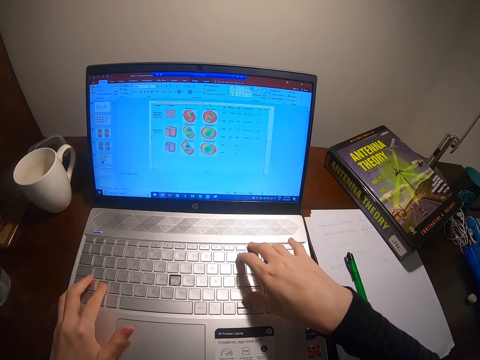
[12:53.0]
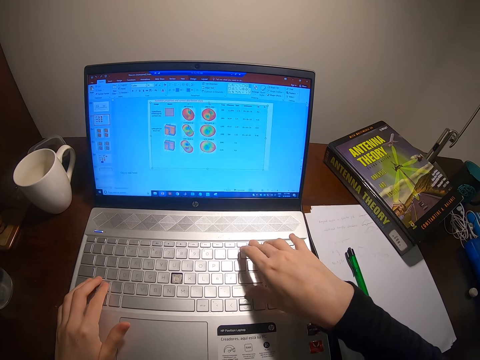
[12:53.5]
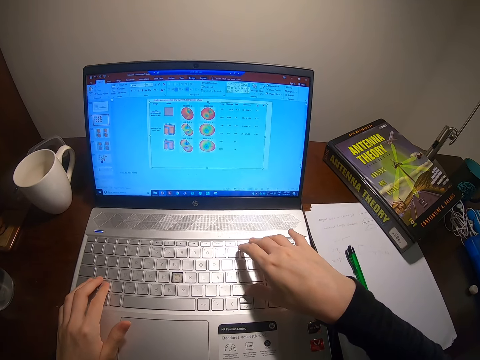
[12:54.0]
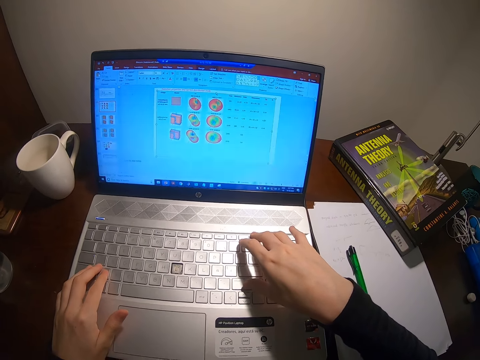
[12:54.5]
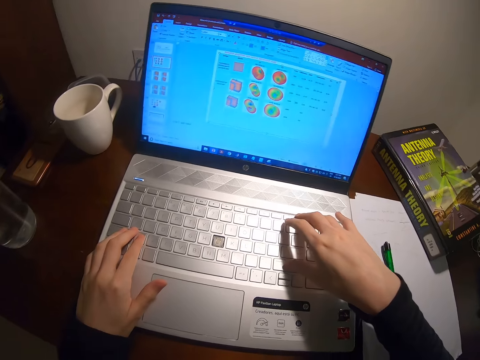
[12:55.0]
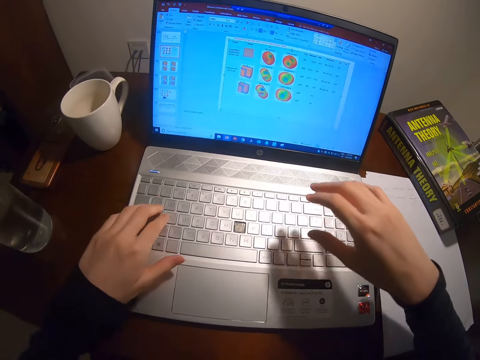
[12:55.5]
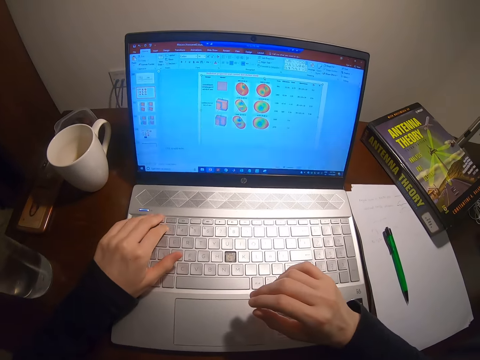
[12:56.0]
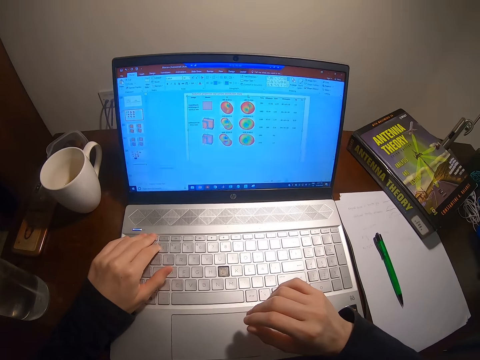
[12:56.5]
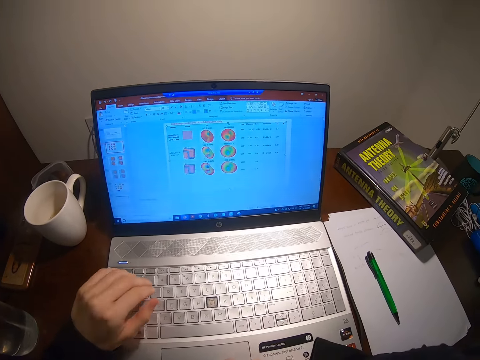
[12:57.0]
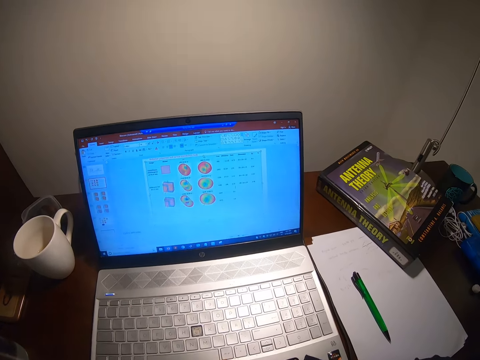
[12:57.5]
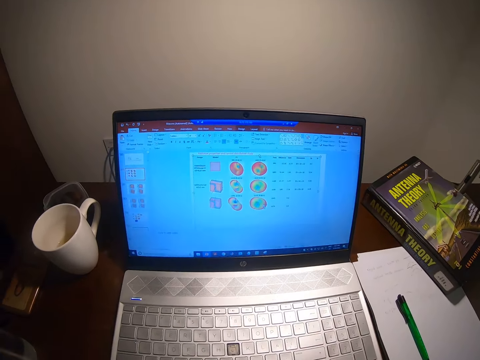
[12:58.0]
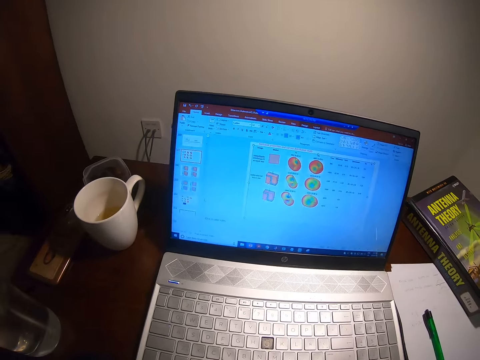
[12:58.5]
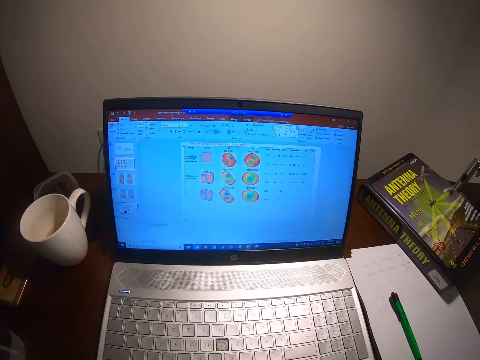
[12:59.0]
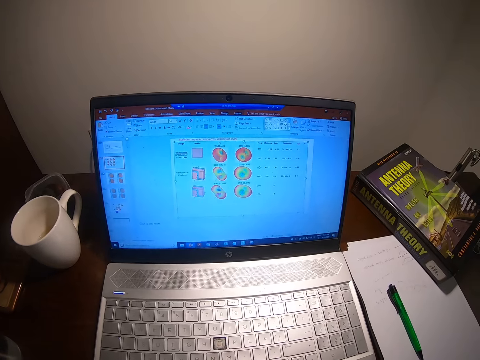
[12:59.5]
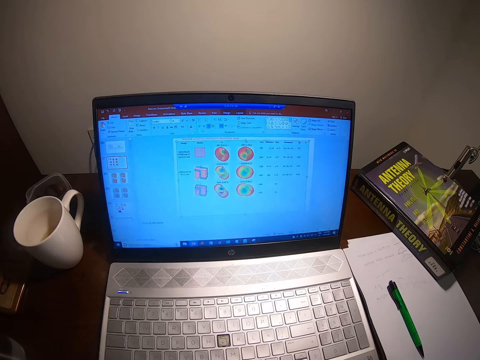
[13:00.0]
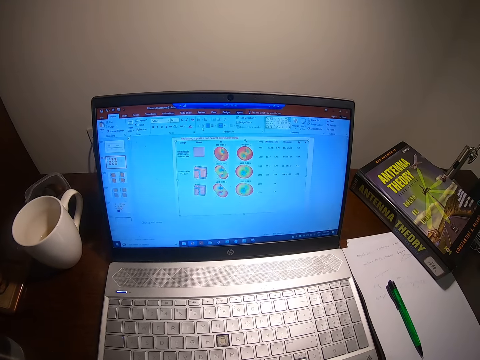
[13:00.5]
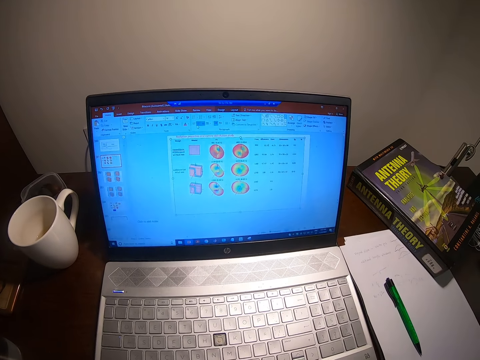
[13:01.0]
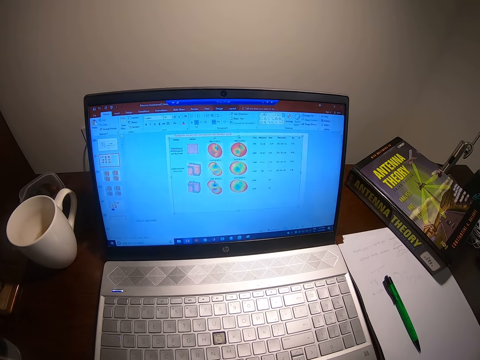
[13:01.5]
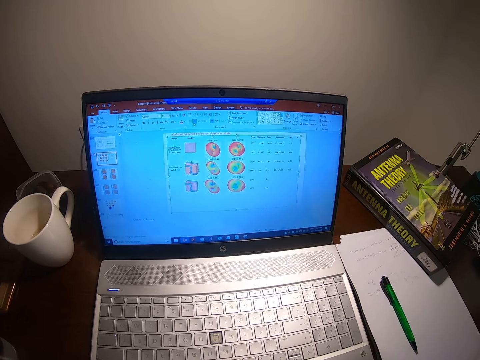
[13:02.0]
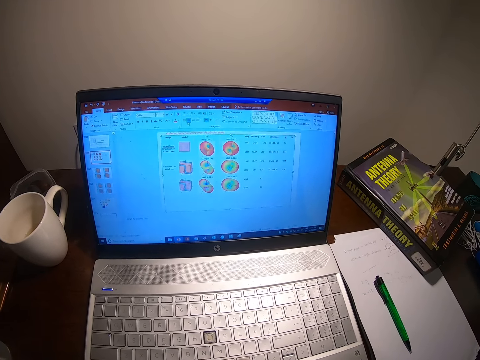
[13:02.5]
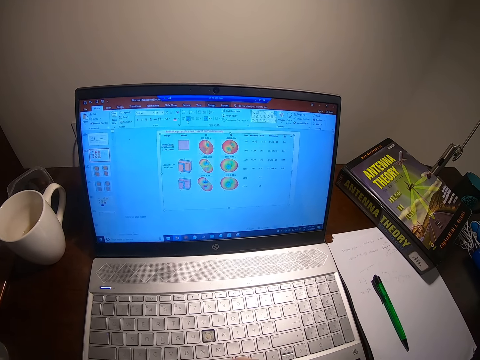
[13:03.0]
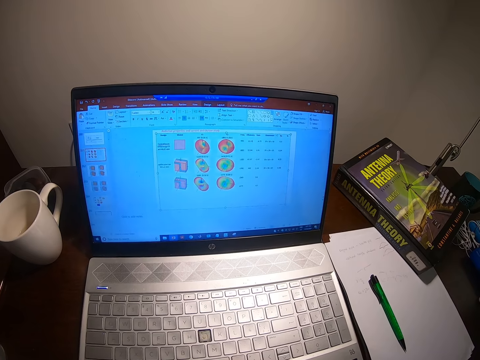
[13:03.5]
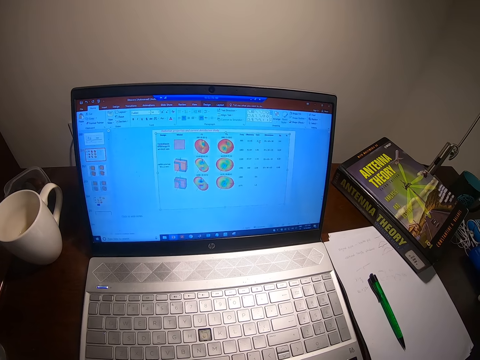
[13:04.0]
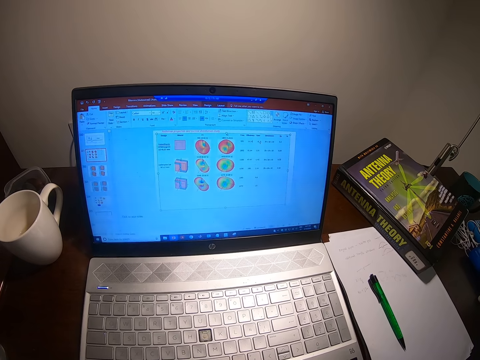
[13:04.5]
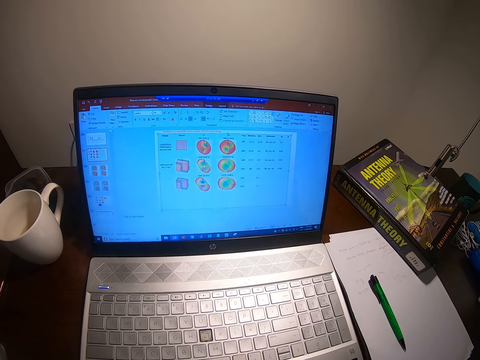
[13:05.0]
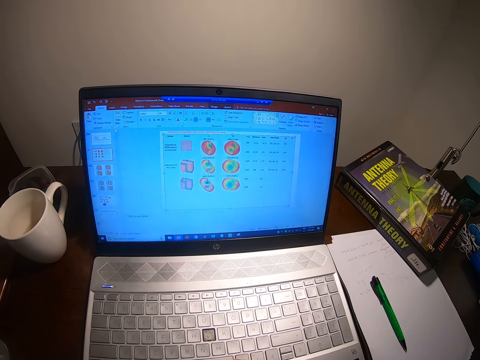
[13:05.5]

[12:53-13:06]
The camera wearer folds hands. They scroll the laptop. They look at the laptop.

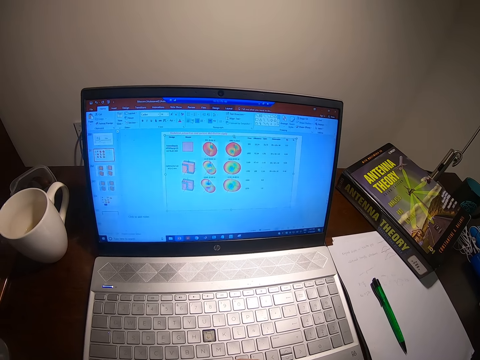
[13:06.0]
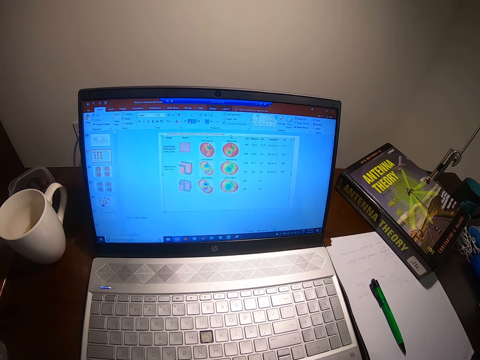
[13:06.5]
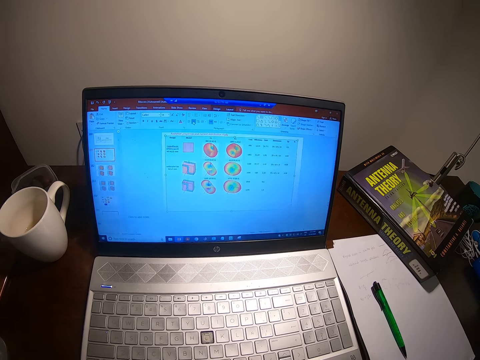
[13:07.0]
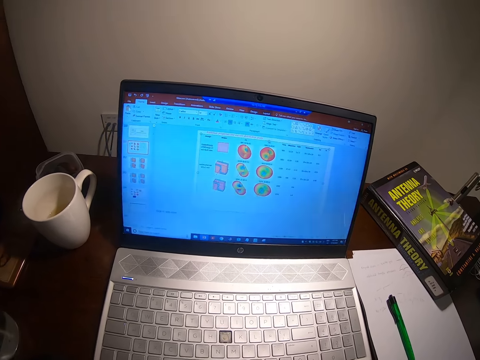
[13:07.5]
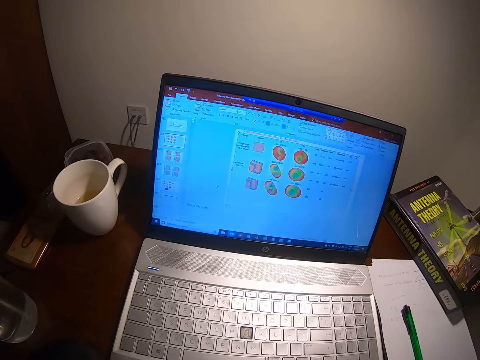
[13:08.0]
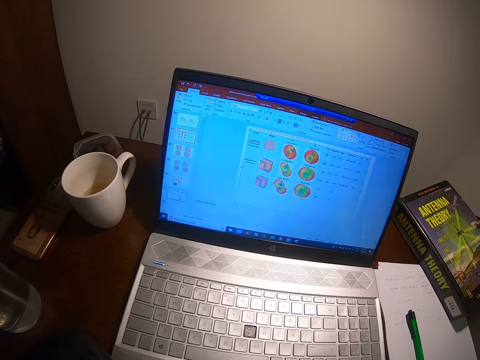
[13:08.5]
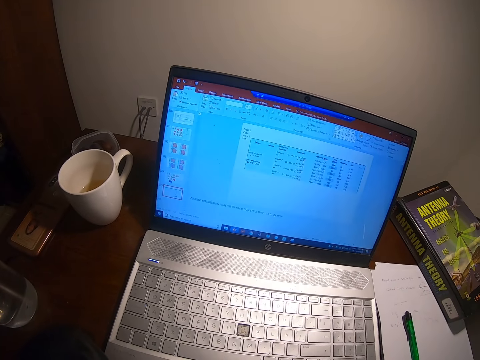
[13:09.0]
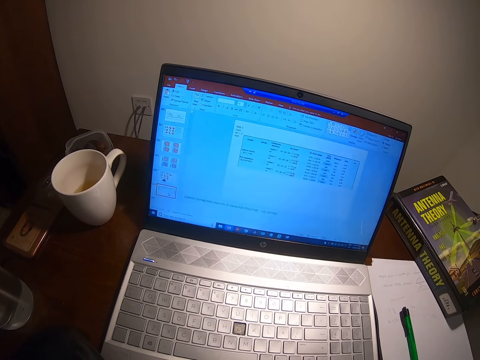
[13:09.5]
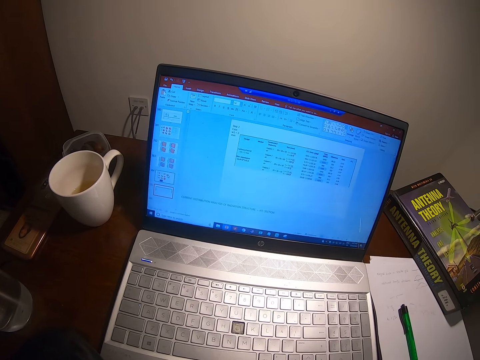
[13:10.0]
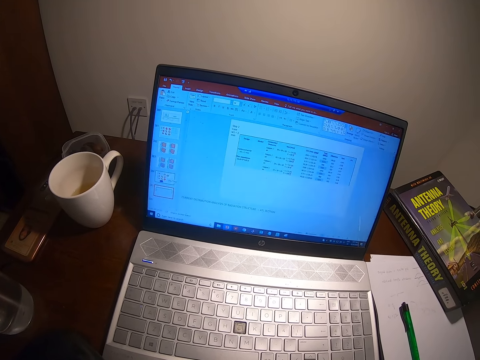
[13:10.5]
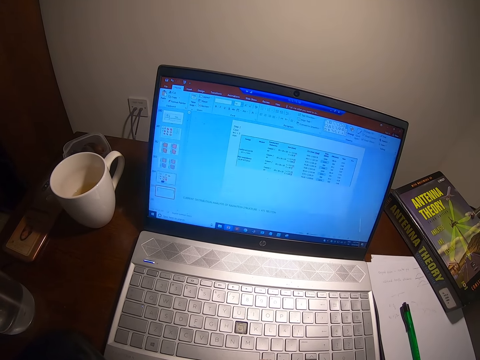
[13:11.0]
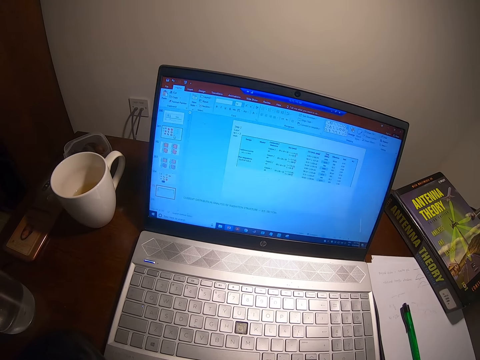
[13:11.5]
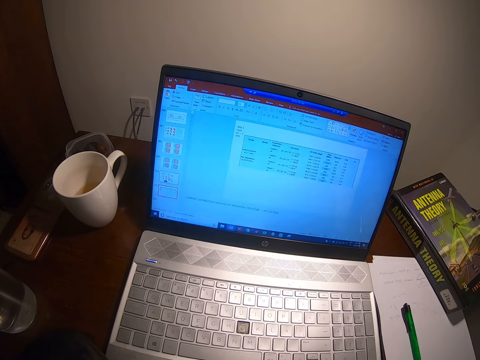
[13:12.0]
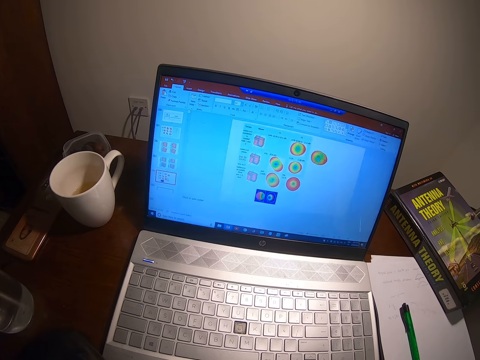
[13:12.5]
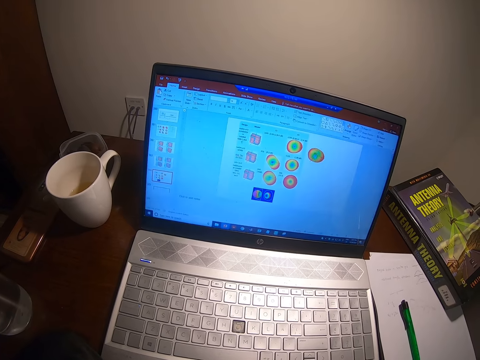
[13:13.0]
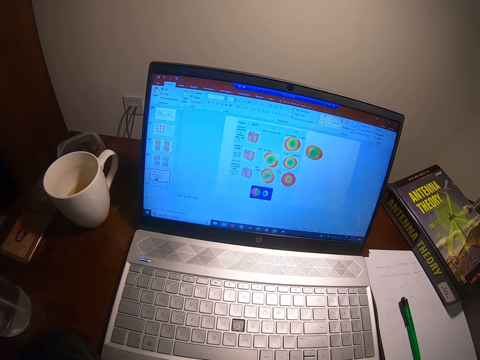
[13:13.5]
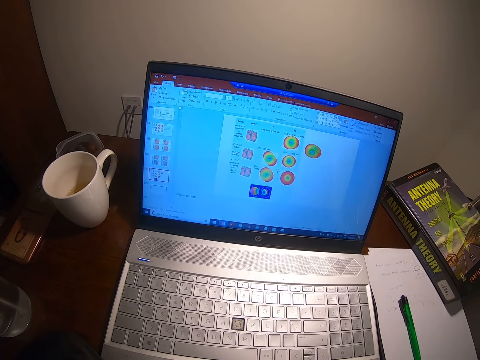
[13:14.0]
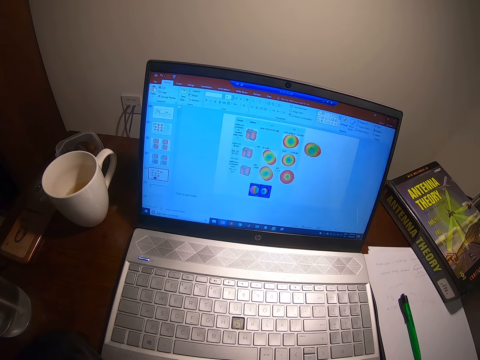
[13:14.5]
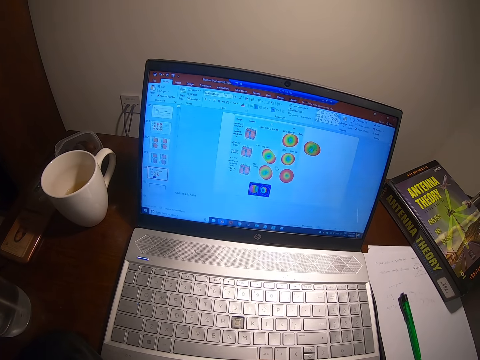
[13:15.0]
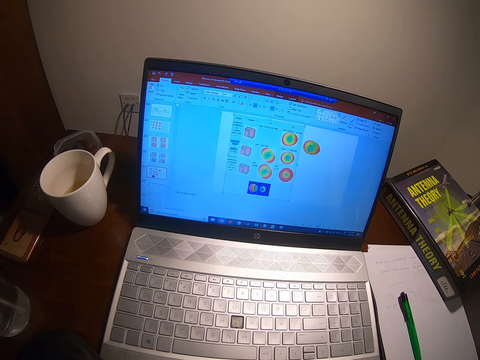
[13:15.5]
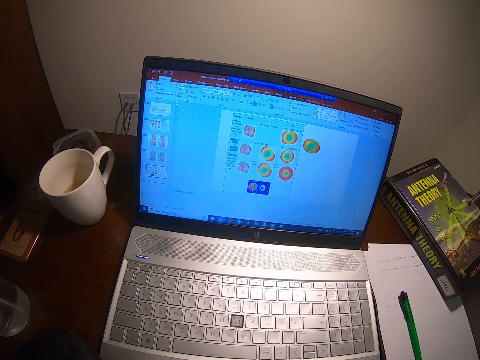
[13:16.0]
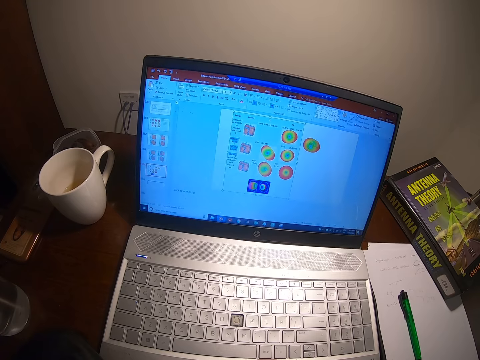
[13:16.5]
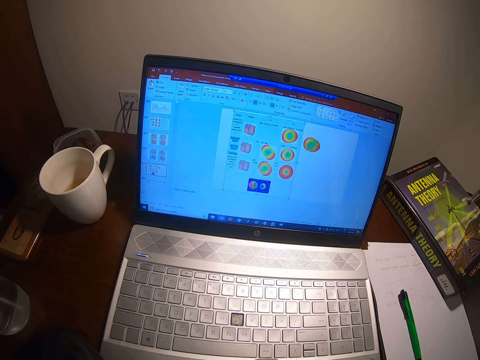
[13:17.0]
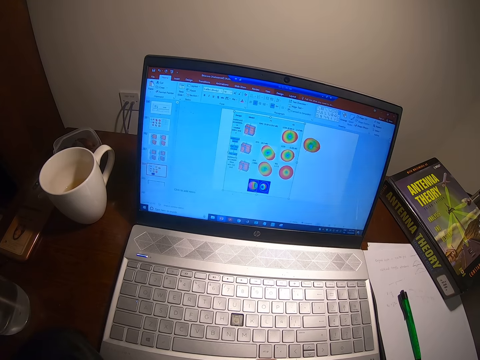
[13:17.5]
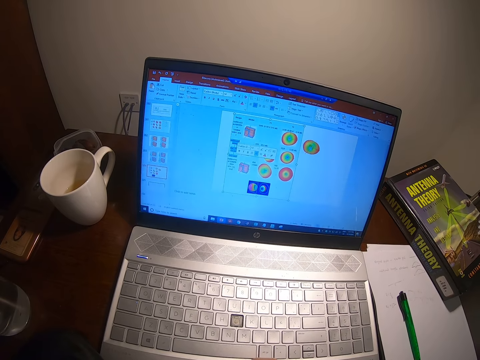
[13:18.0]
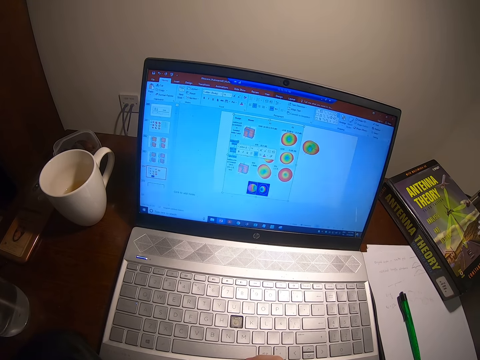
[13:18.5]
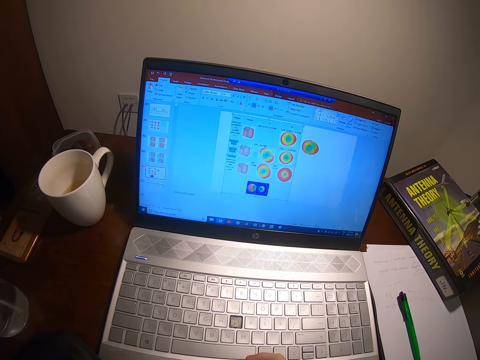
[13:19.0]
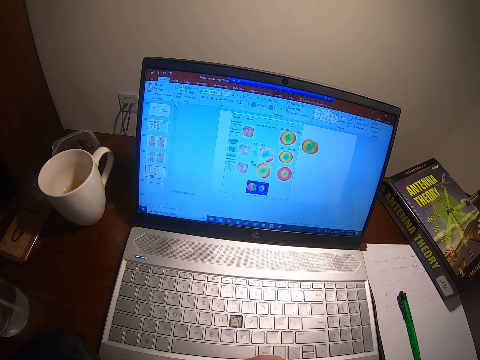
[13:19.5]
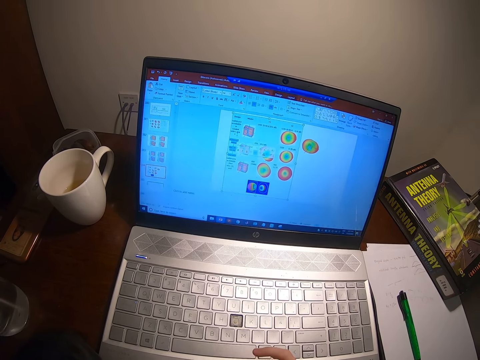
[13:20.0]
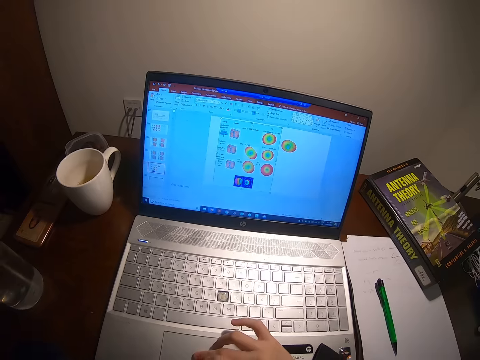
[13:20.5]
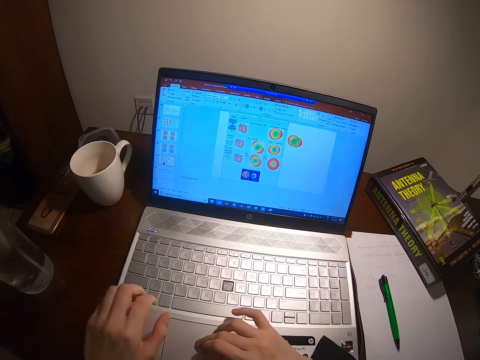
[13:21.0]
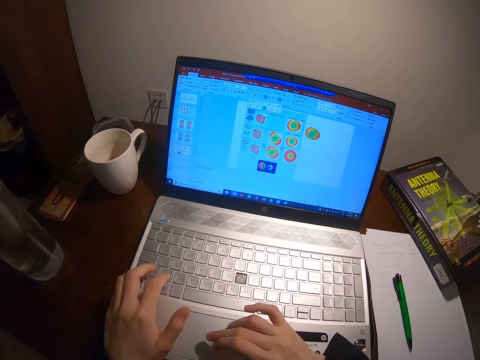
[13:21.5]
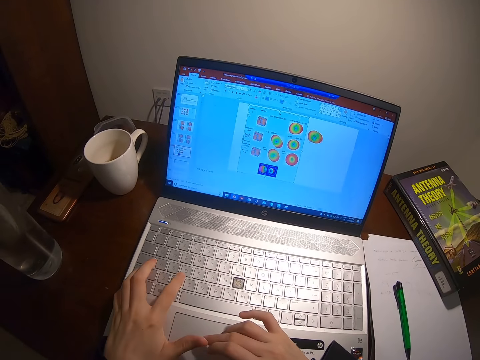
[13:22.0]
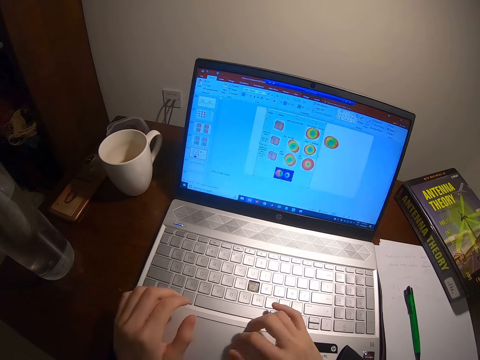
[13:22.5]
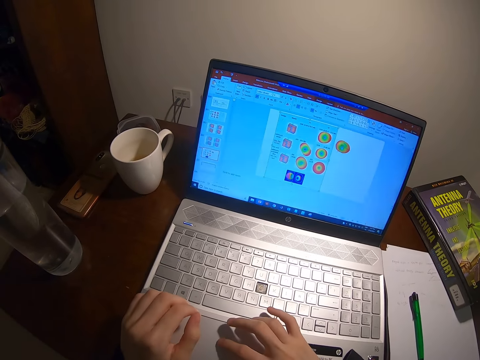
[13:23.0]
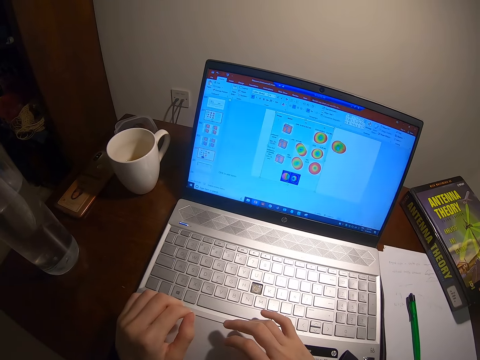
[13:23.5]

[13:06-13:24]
The camera wearer types on the laptop.
